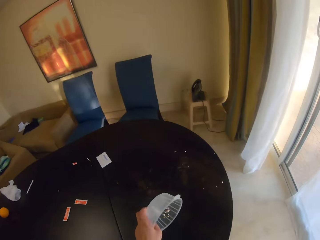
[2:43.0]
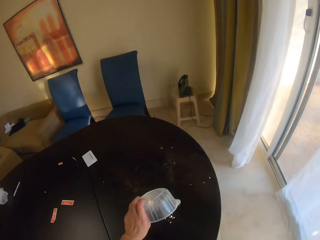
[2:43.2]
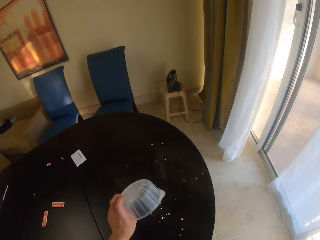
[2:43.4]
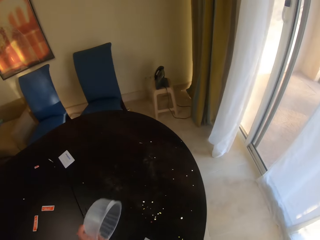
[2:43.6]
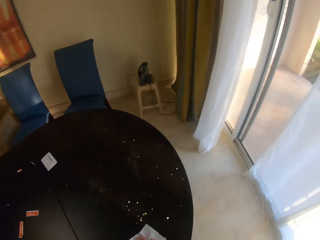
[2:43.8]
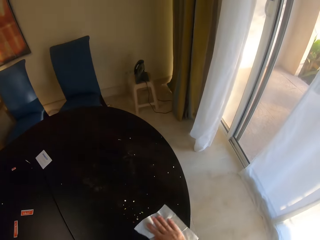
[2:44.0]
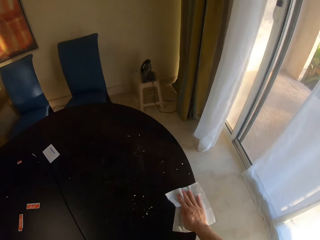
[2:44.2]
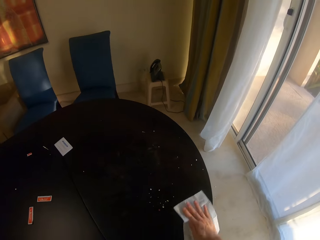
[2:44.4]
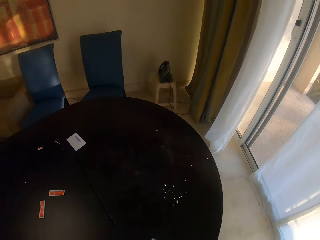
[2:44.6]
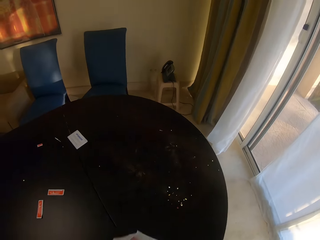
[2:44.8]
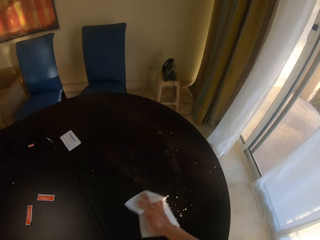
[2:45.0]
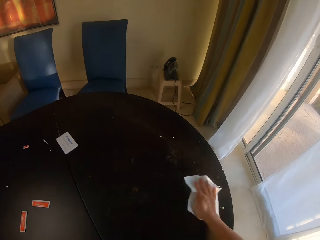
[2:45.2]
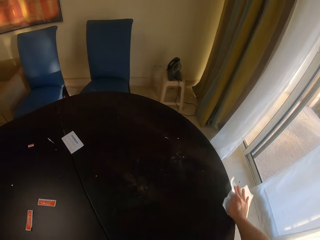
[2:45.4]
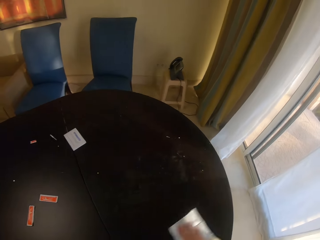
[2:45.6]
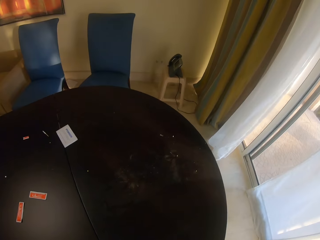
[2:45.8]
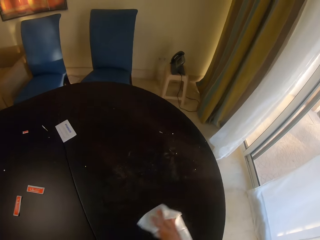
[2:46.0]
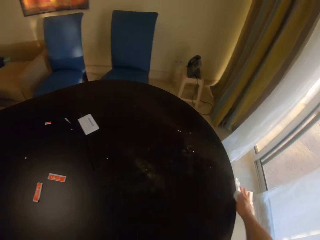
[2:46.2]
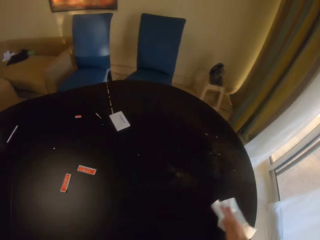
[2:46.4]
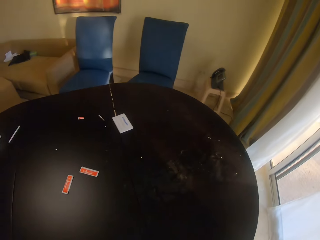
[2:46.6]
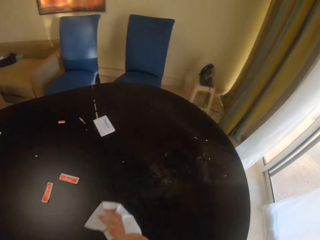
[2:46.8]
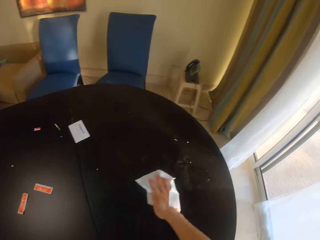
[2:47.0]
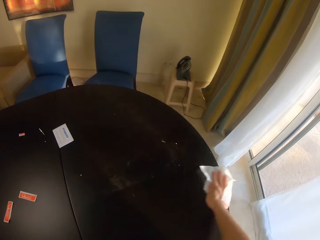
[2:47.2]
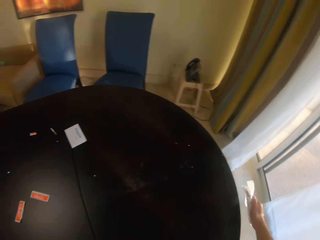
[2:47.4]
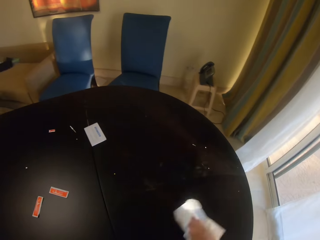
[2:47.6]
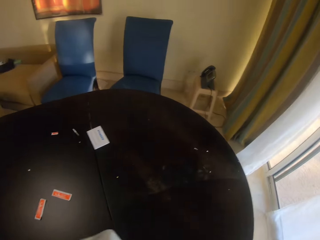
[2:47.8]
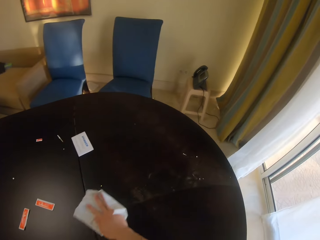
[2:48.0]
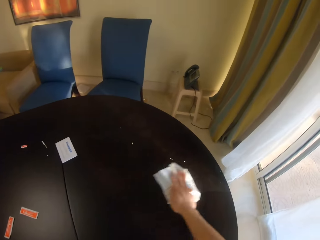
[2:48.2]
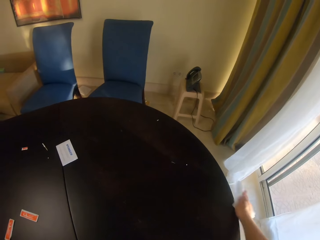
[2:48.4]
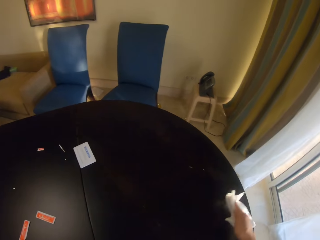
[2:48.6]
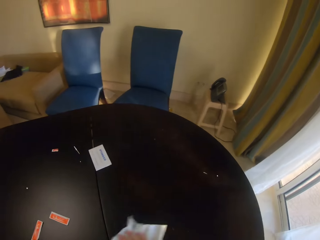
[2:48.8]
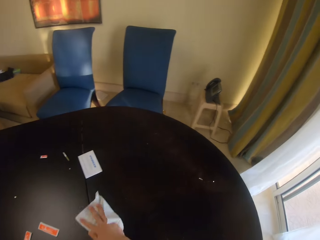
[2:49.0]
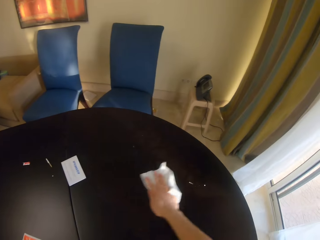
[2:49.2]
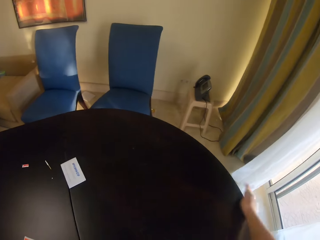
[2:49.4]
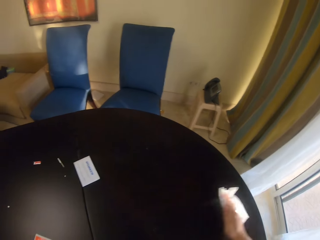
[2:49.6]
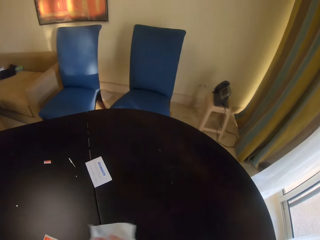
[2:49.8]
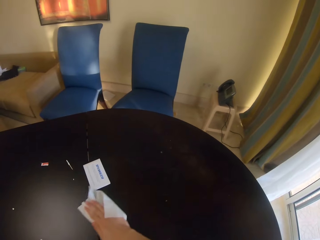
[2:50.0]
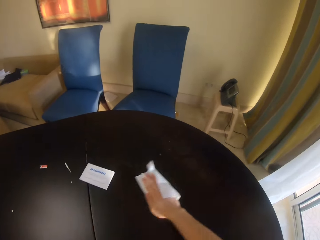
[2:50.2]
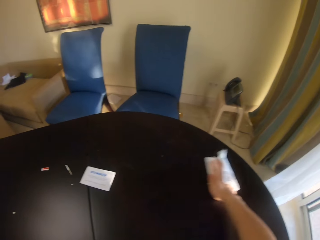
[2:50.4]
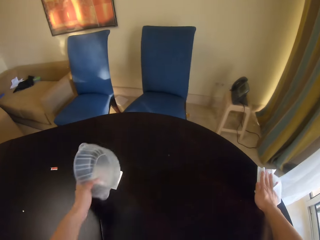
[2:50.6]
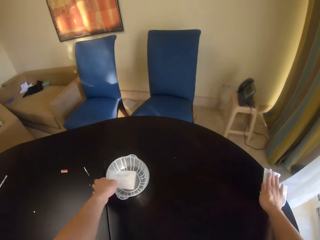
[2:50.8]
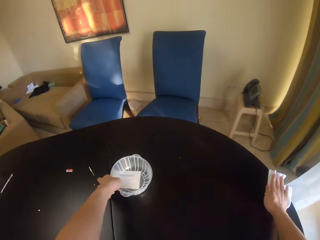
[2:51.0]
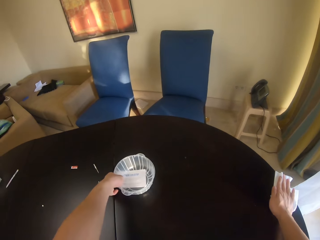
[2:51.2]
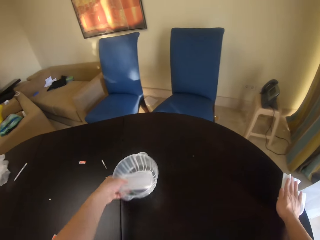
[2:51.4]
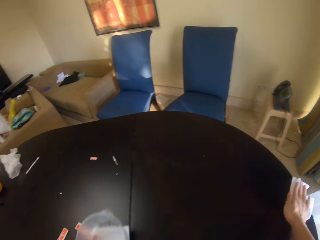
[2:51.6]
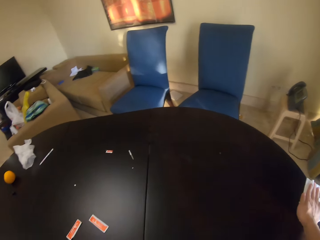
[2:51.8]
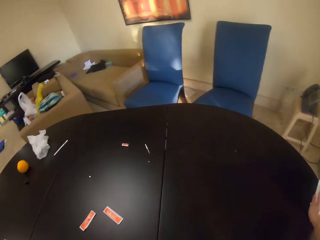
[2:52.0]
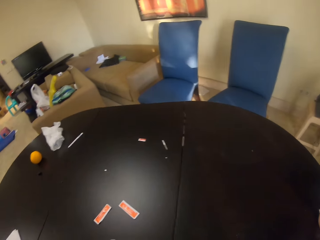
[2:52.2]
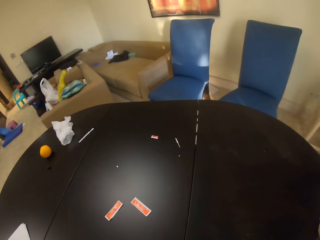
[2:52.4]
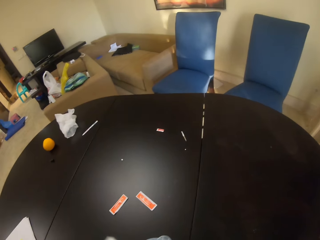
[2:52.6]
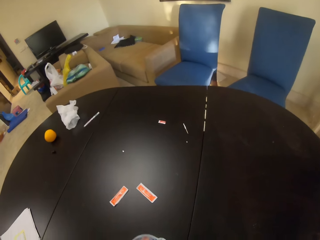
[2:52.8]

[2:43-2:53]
The camera wearer picks up a bowl from the table. They pour pellets on the table. They wipe the pellets from the table. They pick up a paper.

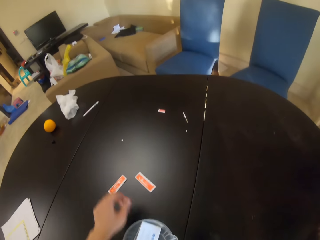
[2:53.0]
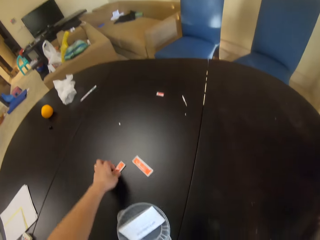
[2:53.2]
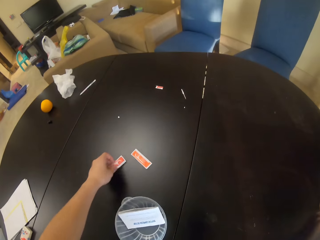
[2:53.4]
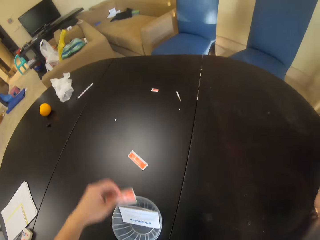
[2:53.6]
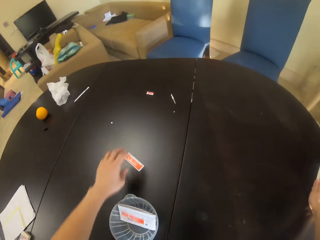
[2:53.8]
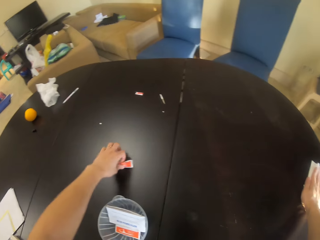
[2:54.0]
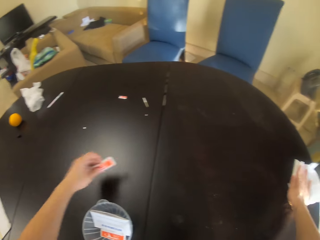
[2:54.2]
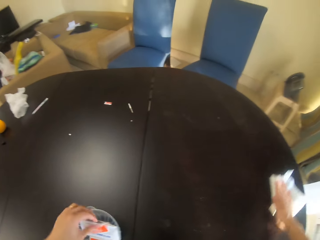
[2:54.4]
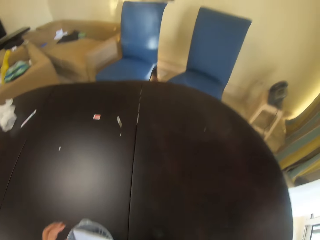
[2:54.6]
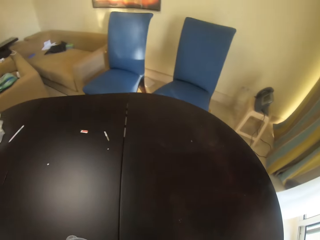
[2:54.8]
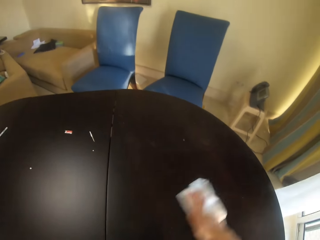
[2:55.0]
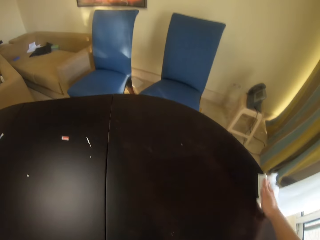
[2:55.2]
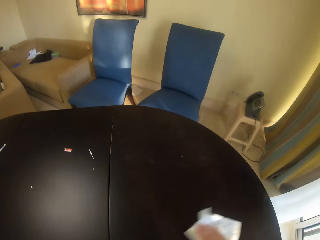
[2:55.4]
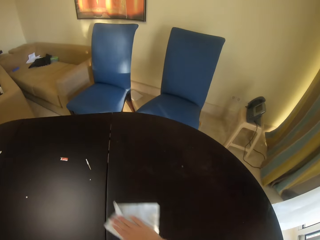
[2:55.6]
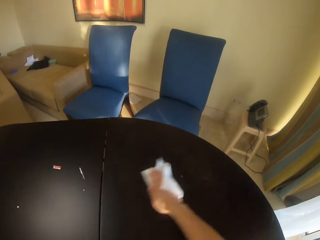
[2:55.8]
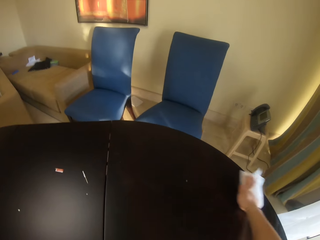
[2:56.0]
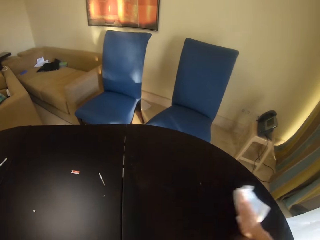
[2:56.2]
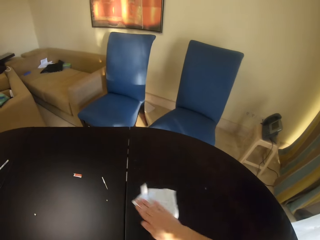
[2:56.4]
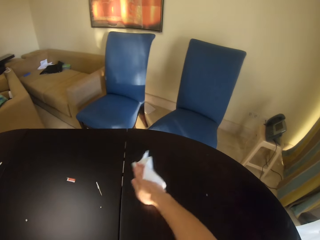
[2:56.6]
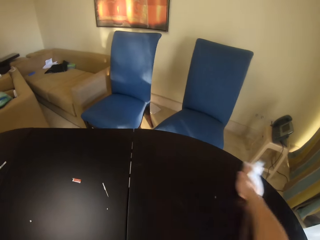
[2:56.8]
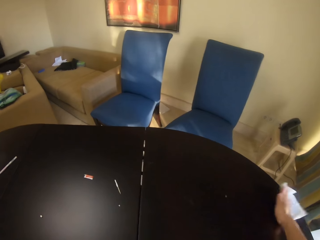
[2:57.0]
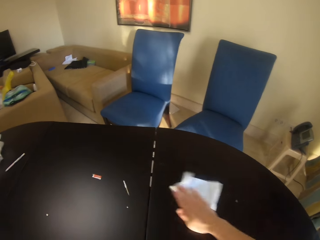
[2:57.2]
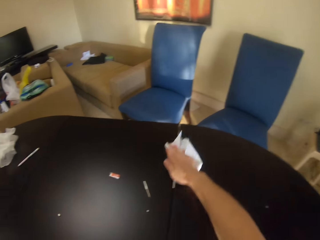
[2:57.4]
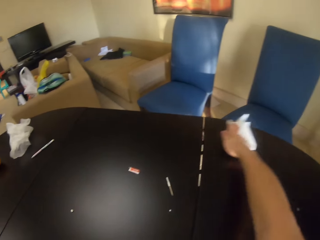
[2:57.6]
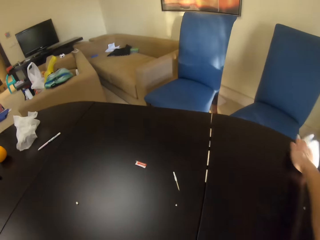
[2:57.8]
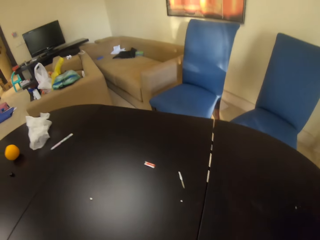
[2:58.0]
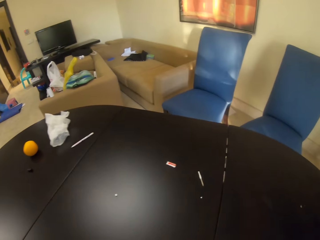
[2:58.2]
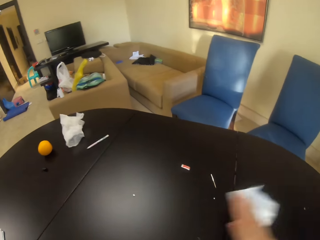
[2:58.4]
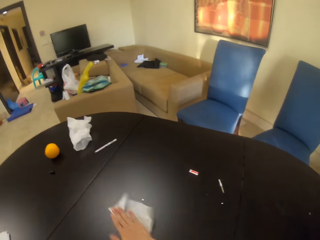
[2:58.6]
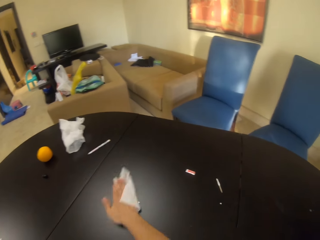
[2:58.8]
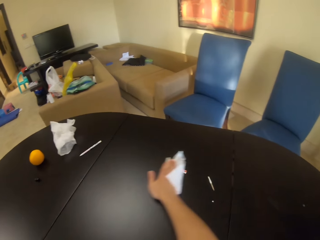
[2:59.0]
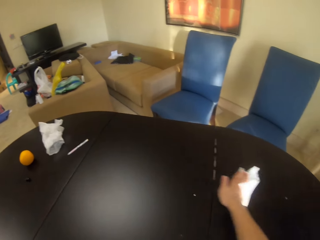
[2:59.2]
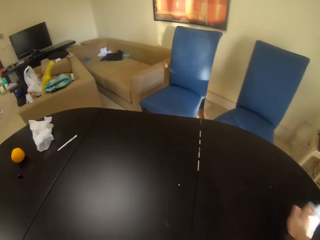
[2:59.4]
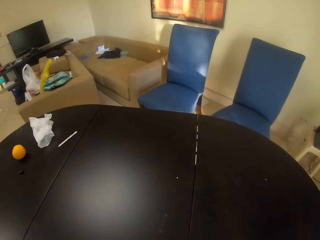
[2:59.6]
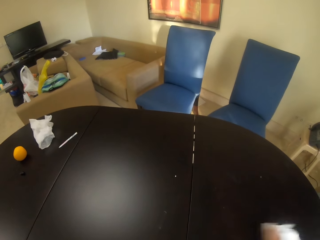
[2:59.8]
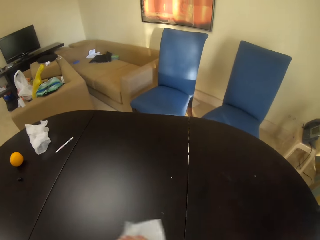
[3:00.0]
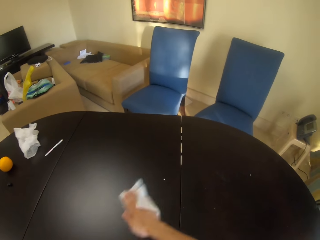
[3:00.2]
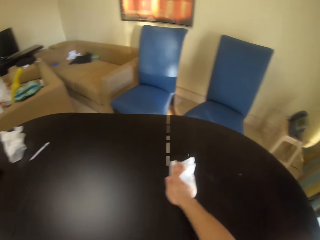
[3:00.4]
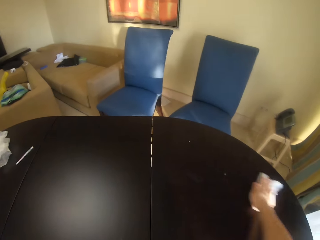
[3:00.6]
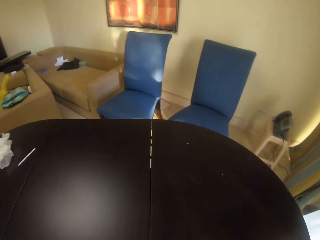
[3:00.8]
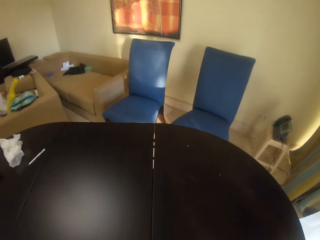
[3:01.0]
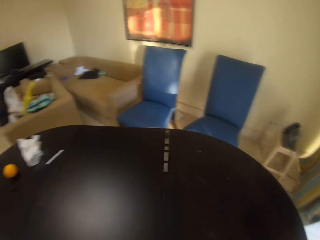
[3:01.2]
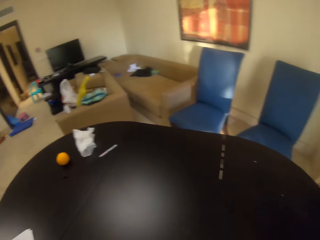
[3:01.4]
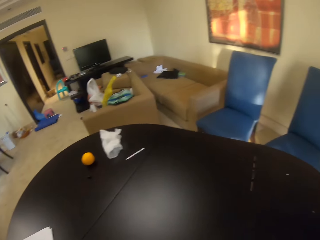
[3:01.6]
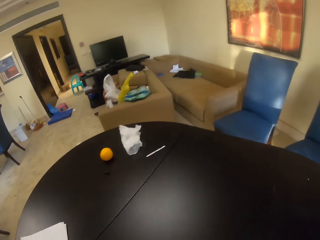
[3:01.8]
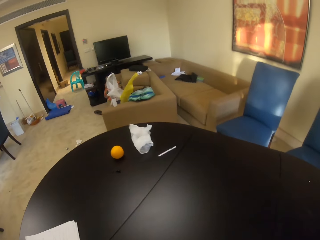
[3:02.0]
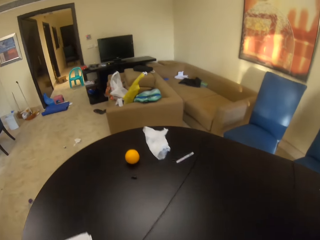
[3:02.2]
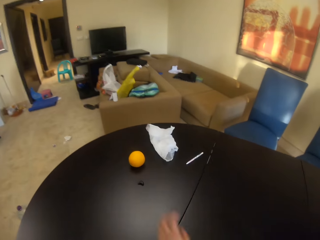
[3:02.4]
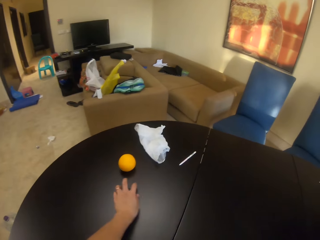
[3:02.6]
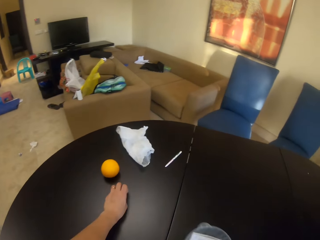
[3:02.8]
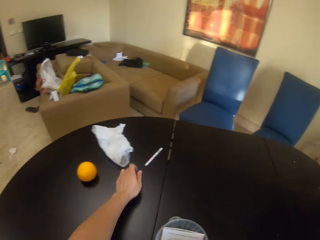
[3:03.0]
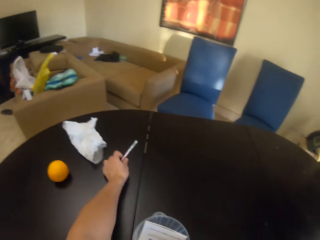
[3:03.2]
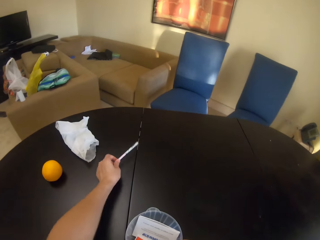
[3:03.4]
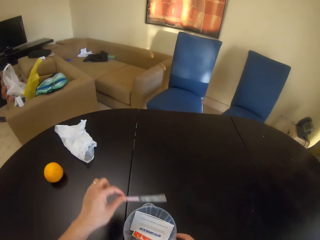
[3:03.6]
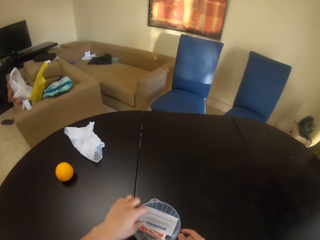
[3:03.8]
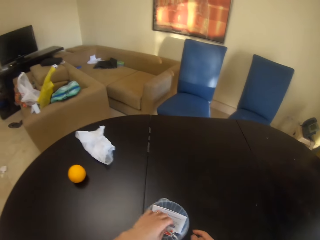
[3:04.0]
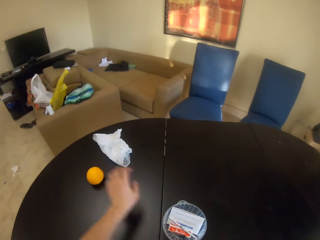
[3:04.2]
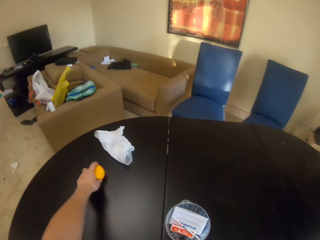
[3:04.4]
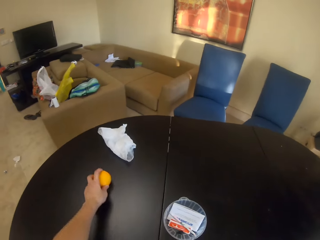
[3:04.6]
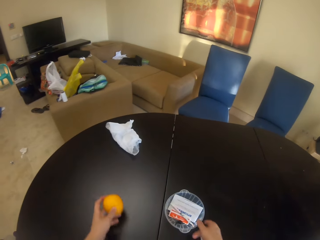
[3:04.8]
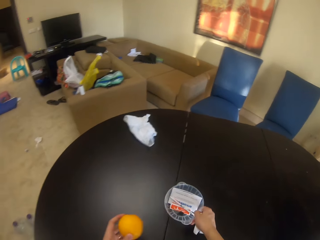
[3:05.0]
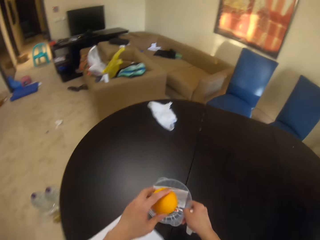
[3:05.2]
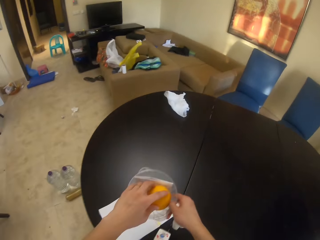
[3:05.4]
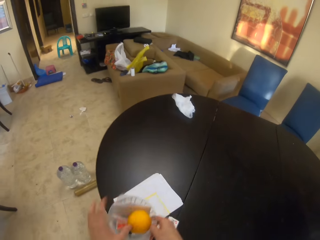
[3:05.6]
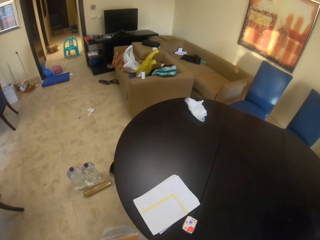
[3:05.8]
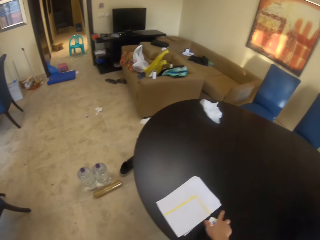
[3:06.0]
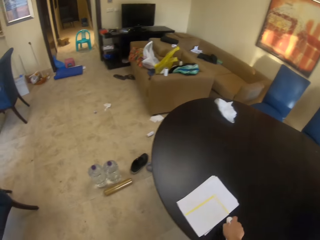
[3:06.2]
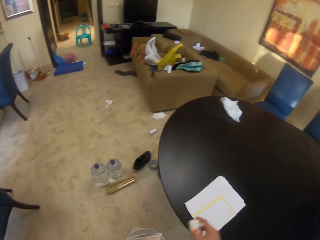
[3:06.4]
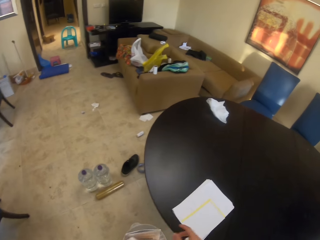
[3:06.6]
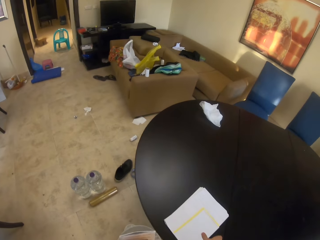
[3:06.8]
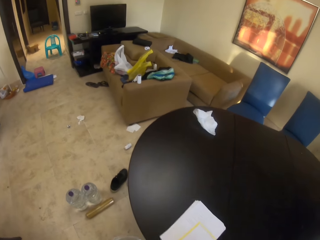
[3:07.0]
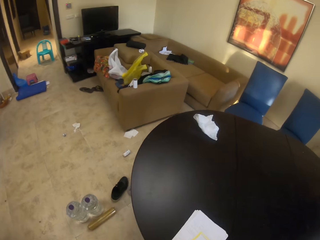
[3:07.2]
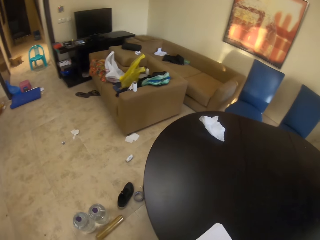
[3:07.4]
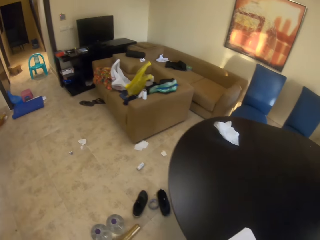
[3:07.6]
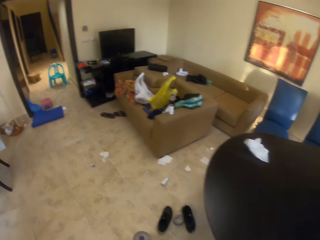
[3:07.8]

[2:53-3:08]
The camera wearer collects papers. They pick up a paper. They put the paper in the plastic bowl. They pick up a paper. They put the paper in the plastic bowl. They clean the table. They put the papers in the bowl. They wipe the table. They pick up a paper string from the table. They put the paper string in the plastic bowl. They pick up an orange. They pick up the plastic bowl. They put the orange in the plastic bowl. They pick up the pack of paper tissue. They throw the pack of paper tissue in the plastic bowl. They pick up papers.
